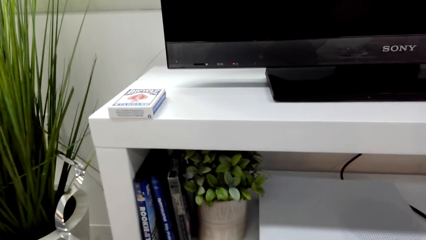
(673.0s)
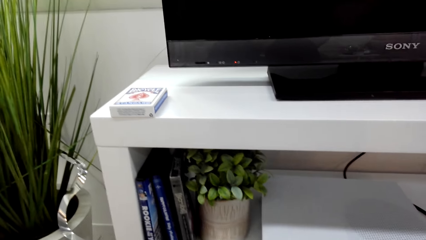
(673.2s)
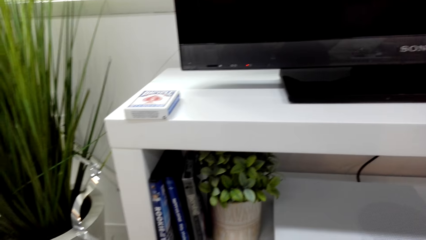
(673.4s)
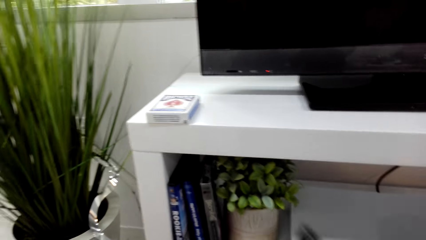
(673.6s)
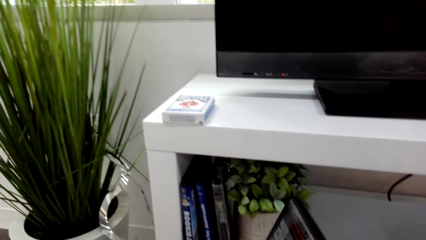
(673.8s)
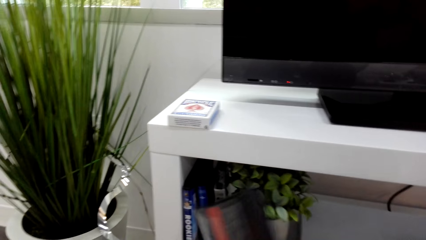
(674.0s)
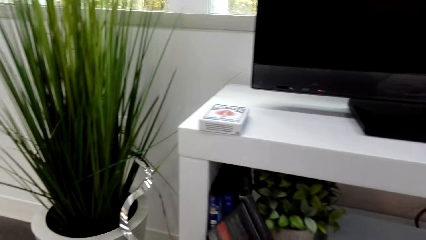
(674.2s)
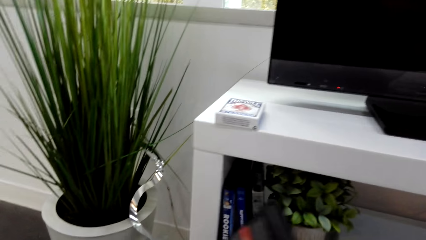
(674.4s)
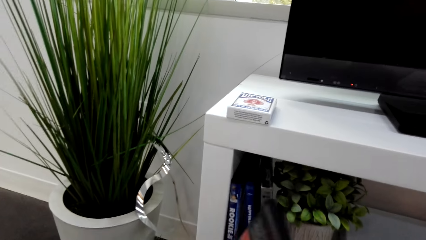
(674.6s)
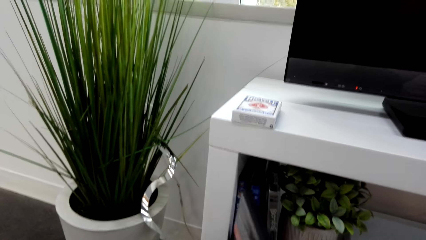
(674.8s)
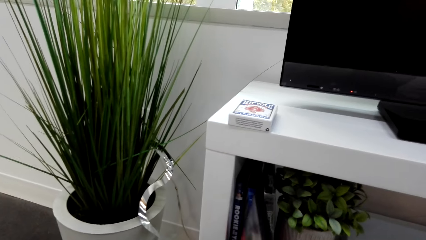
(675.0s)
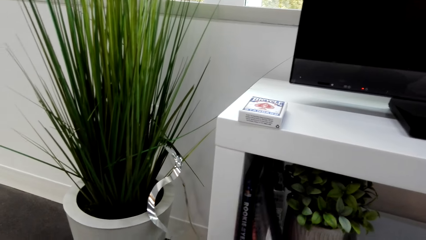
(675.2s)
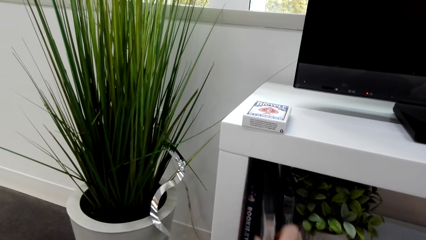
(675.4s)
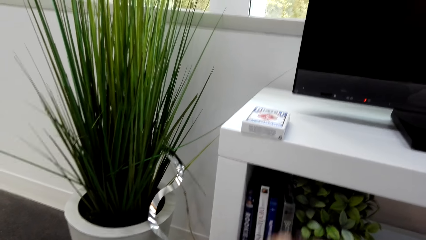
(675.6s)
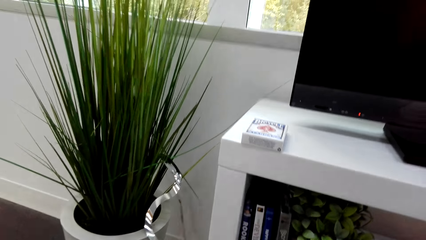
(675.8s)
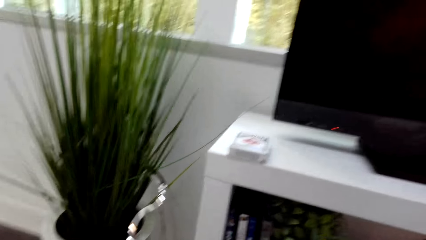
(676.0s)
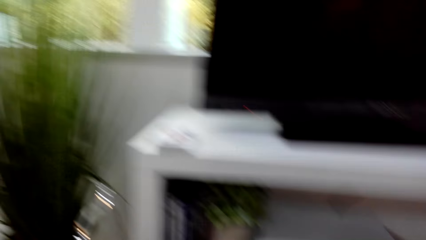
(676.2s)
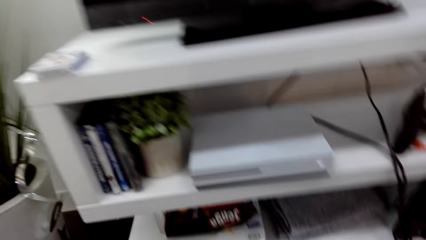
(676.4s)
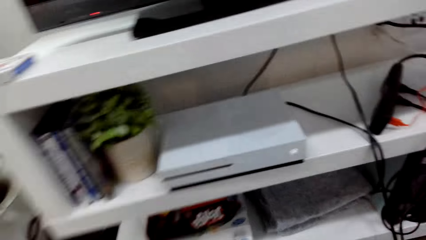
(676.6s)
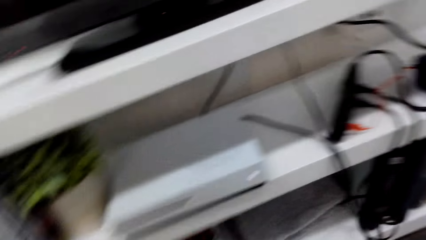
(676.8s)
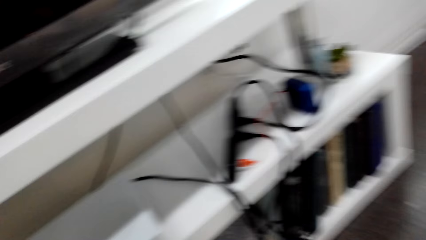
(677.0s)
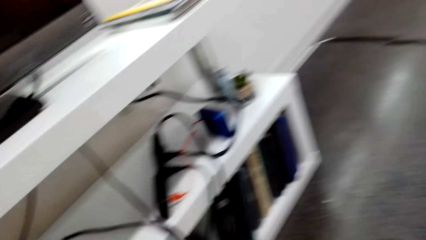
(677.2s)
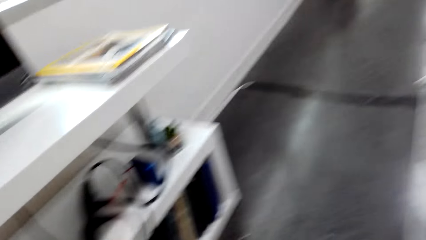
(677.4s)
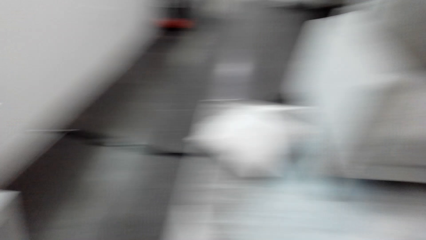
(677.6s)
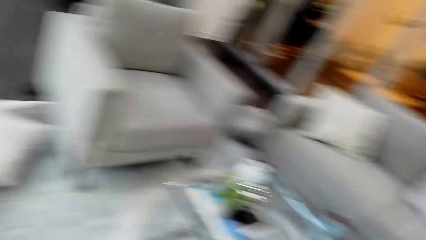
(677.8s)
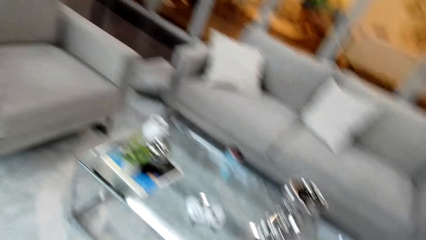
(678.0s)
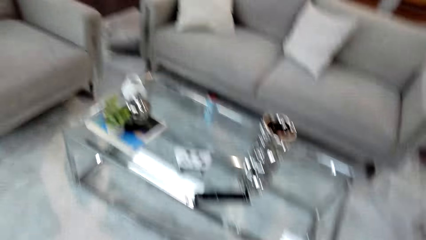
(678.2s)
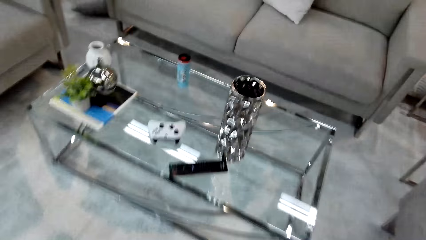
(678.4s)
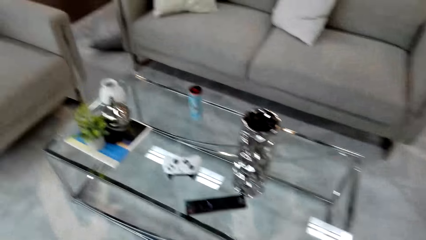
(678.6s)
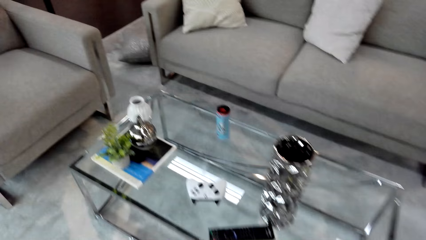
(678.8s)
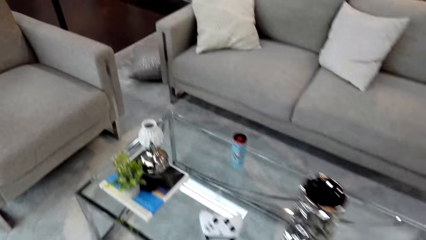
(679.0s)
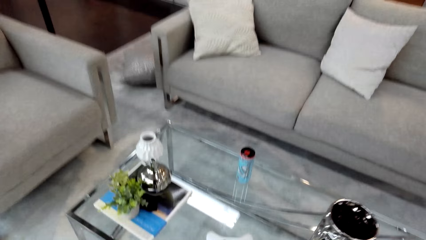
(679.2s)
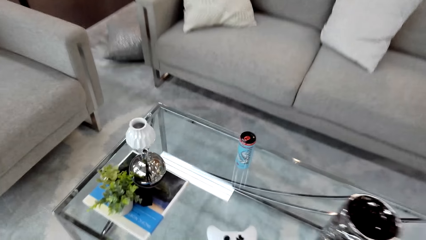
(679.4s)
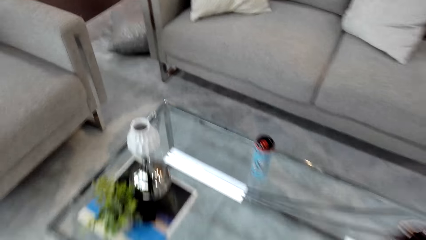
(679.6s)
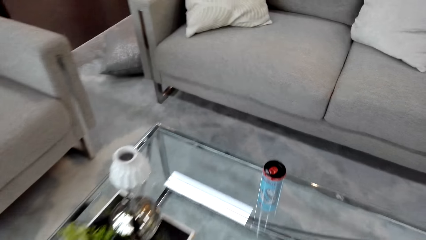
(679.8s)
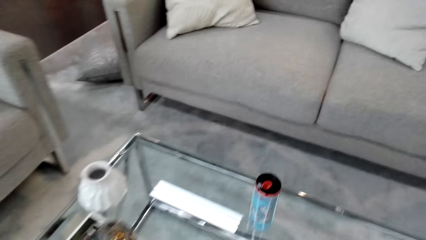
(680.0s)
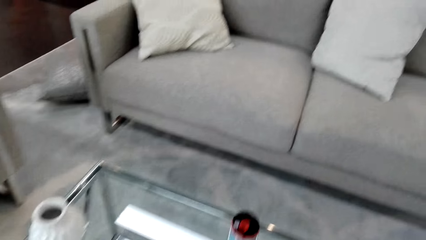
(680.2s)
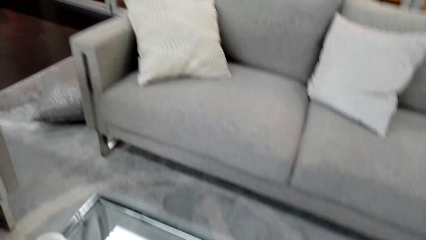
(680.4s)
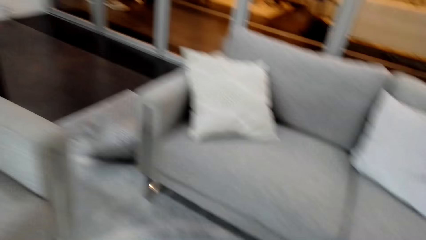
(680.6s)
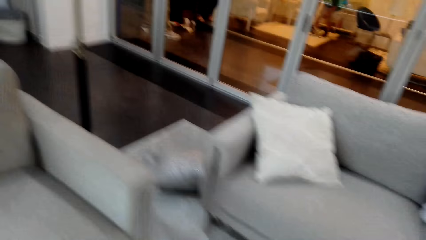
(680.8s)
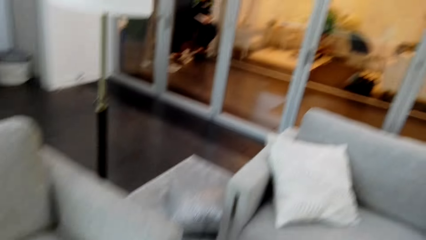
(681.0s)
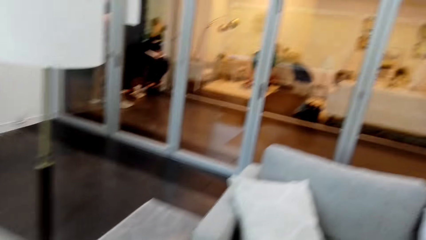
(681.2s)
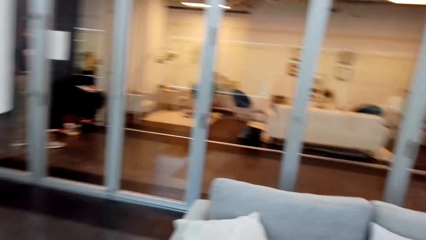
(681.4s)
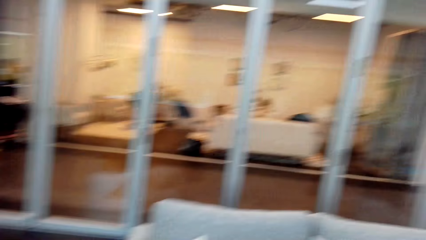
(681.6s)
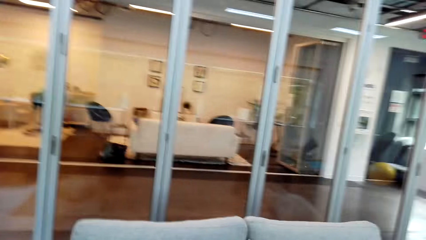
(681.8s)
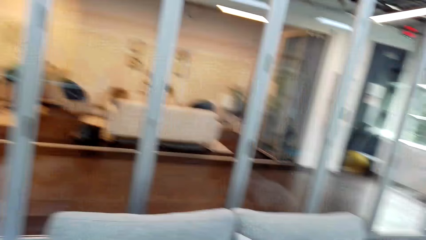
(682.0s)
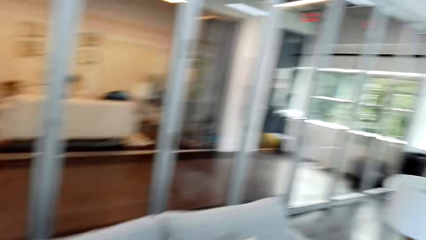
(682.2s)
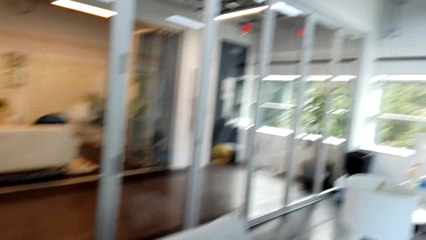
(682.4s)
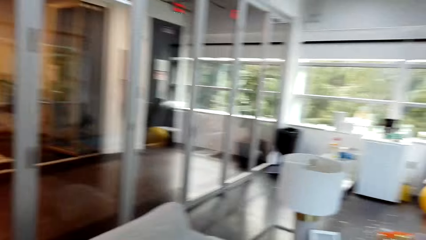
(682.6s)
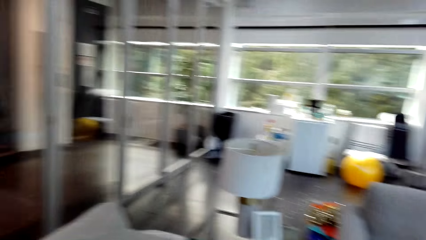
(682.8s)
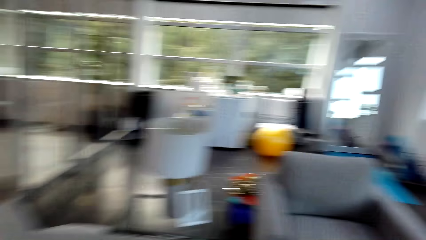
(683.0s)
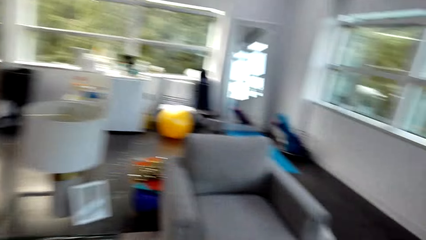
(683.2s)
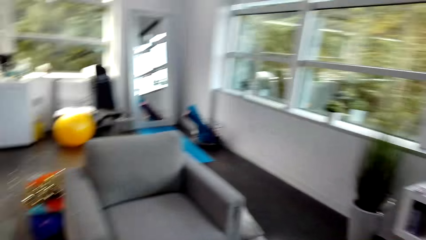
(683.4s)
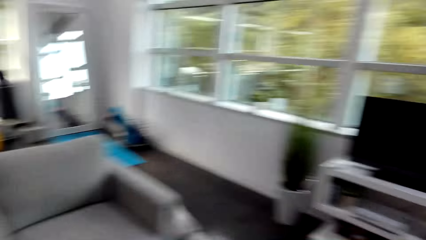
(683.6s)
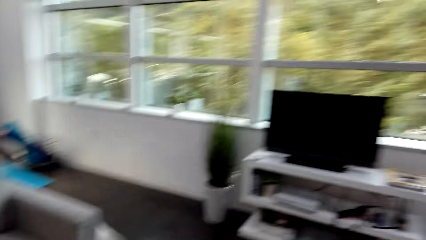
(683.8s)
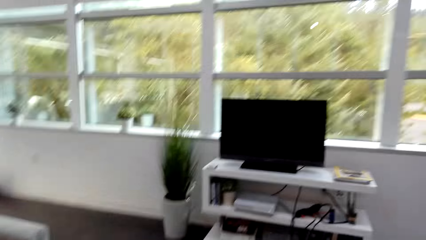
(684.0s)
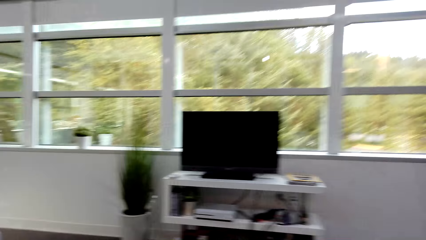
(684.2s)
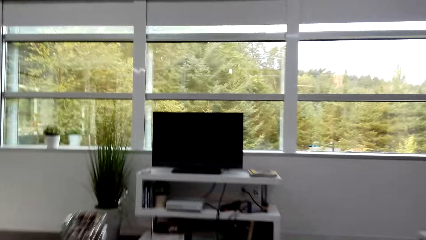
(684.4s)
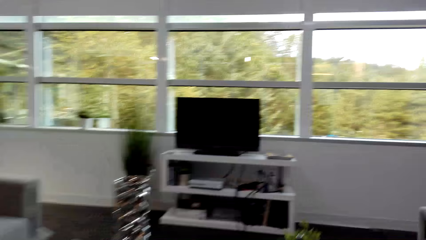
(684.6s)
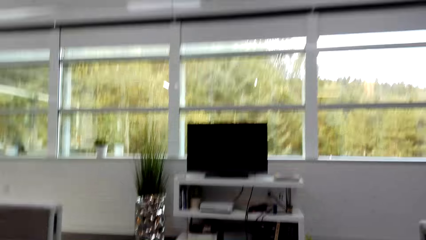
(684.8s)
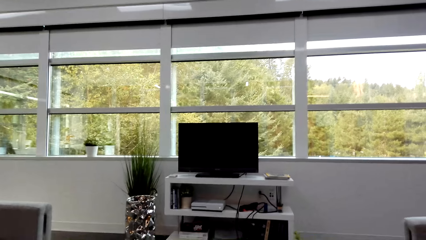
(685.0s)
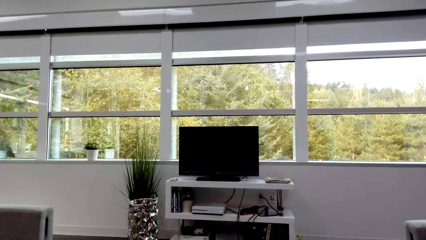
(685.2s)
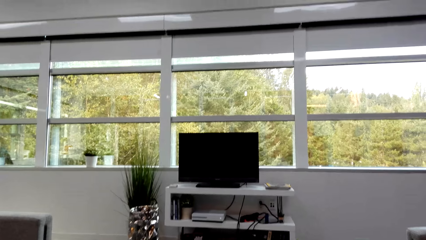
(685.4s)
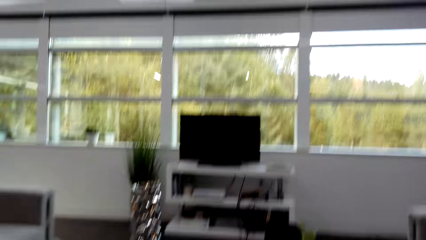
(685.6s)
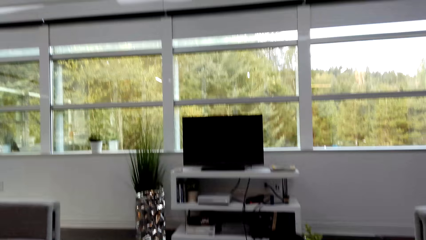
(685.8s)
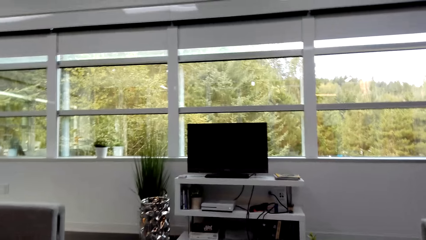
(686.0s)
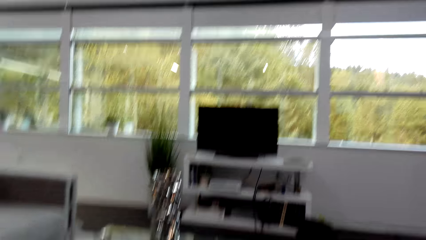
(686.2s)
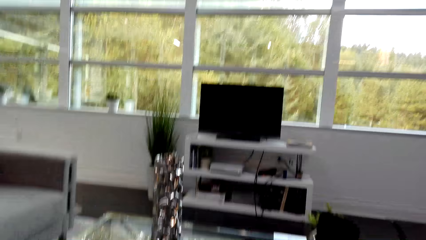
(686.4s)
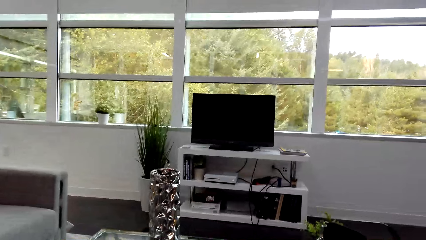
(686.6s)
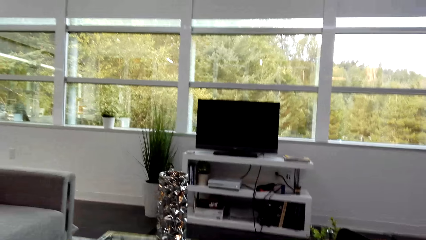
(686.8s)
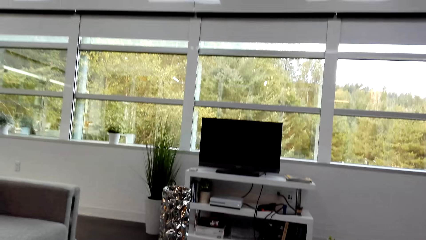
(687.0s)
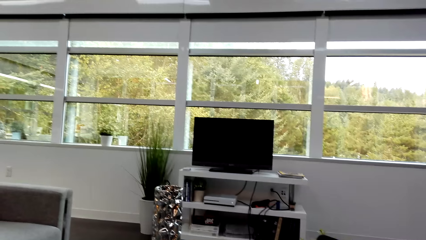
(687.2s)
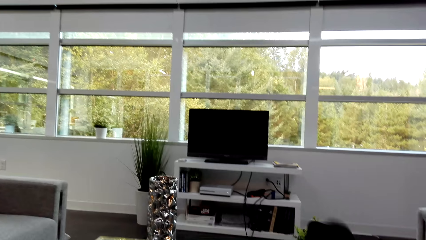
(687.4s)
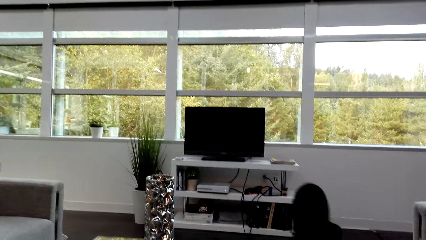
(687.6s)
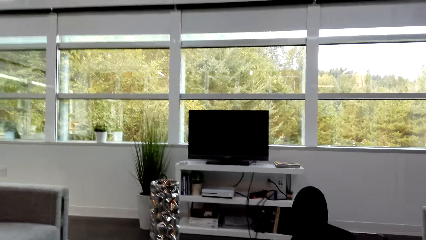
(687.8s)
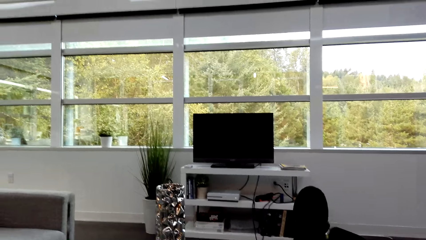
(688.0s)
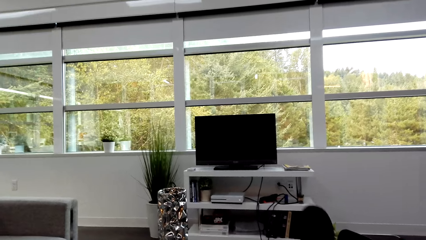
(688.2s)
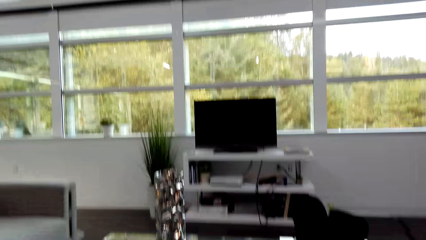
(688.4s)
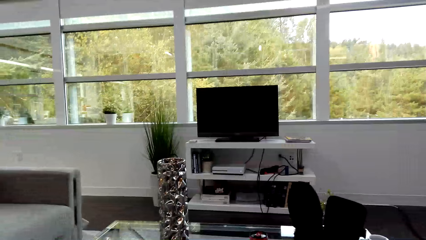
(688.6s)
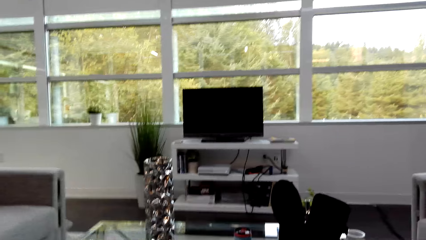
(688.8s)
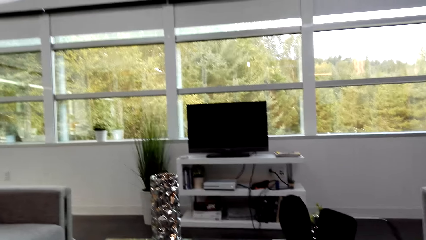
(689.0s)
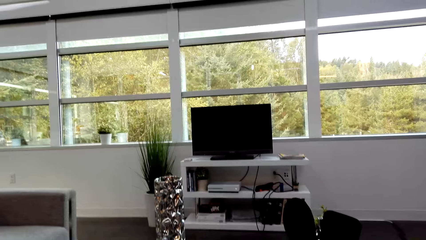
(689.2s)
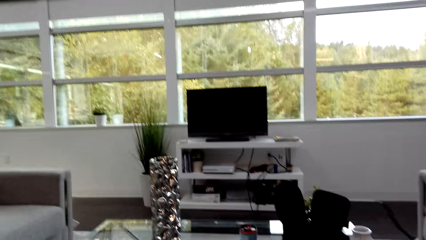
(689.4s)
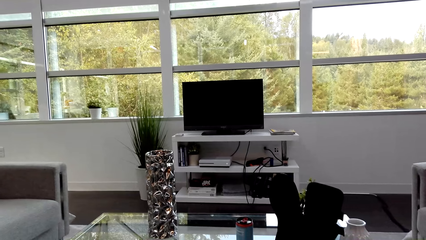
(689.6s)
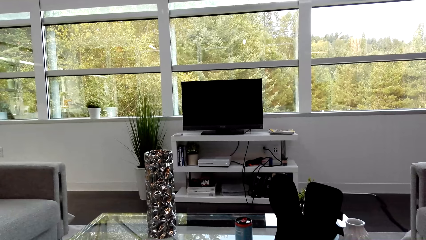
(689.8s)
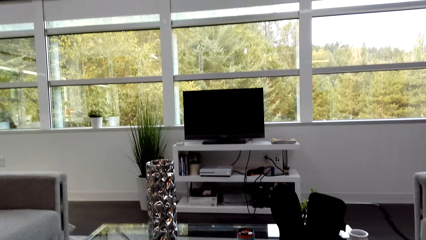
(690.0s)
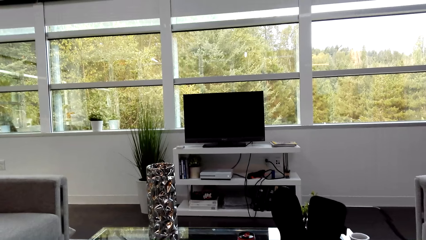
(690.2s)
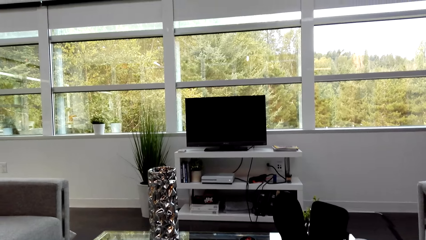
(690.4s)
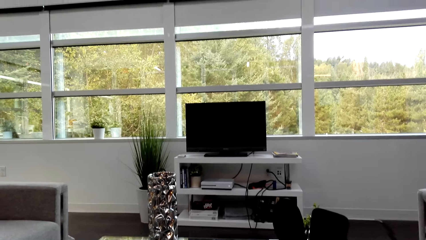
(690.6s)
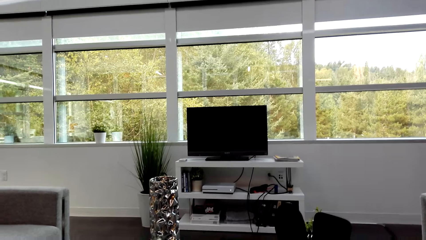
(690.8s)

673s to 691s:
The camera wearer puts the DVD case back on the shelf among others. They turn around. They walk around the house to the sofa. They sit down. They put legs on the coffee table.
